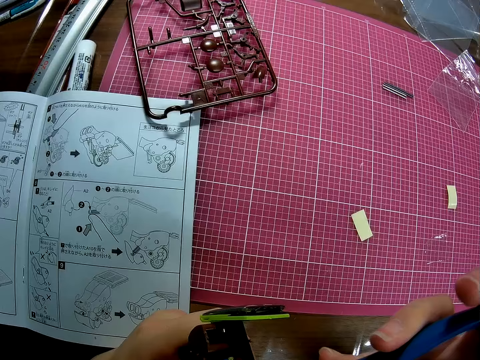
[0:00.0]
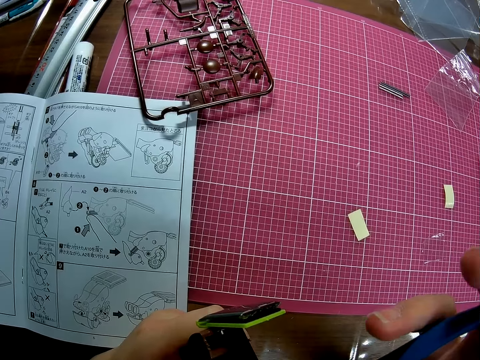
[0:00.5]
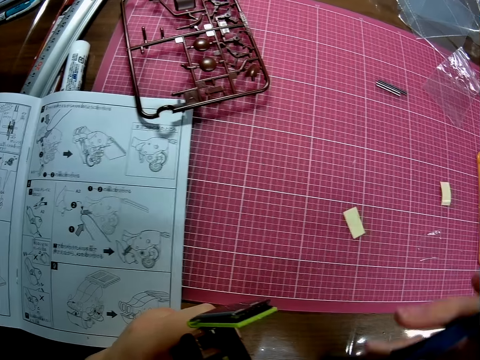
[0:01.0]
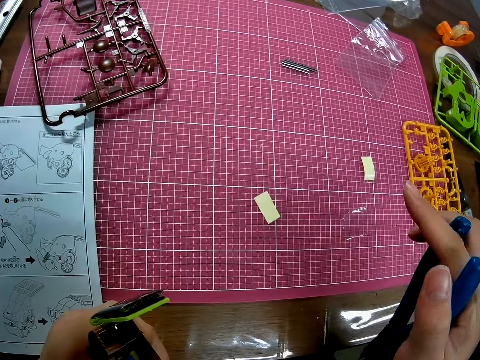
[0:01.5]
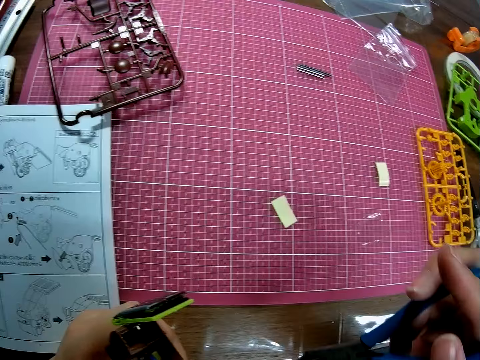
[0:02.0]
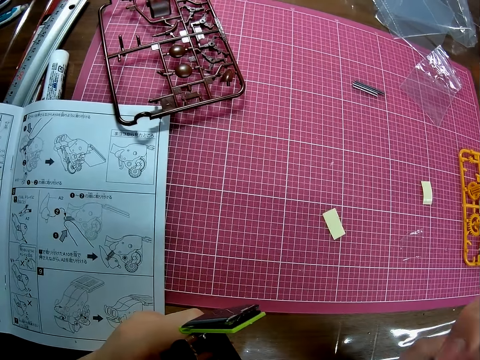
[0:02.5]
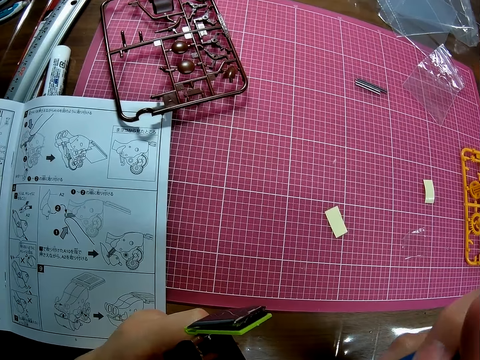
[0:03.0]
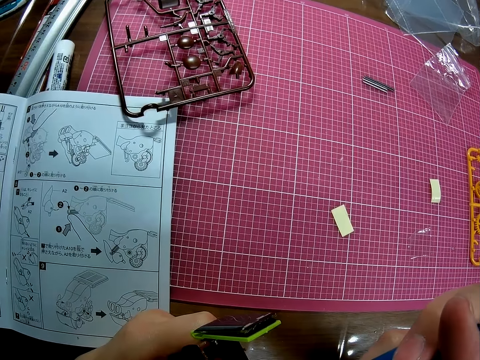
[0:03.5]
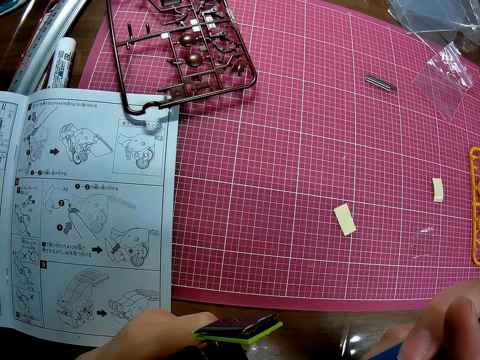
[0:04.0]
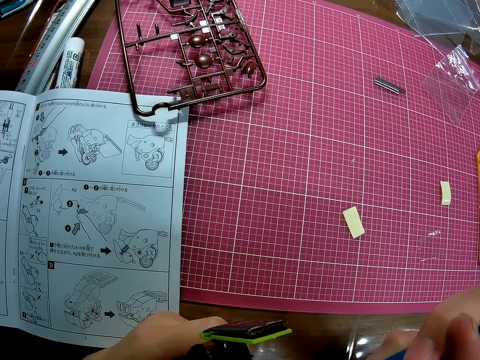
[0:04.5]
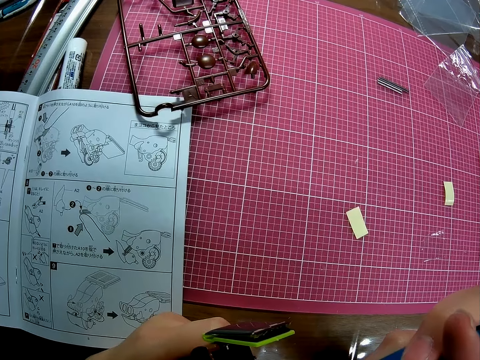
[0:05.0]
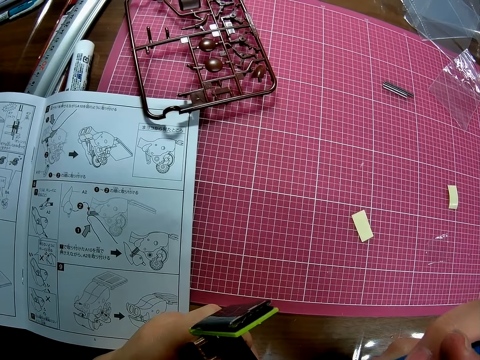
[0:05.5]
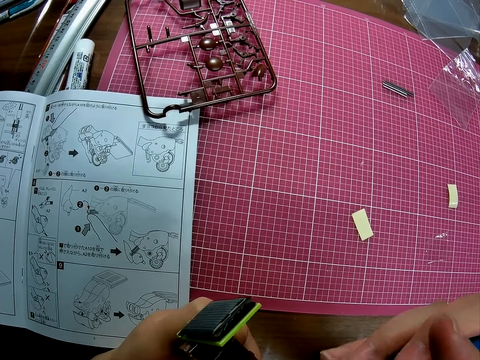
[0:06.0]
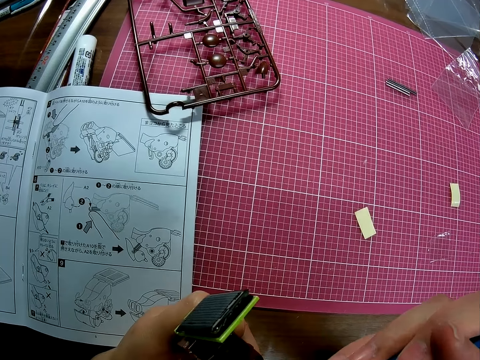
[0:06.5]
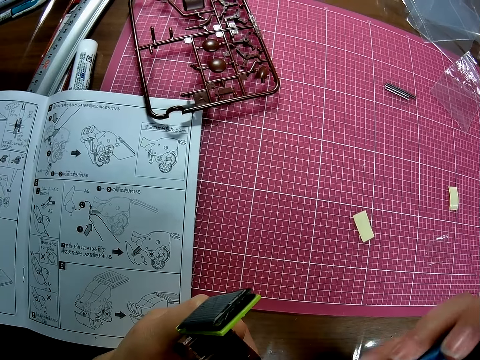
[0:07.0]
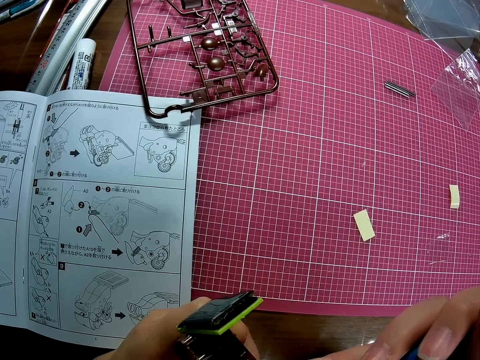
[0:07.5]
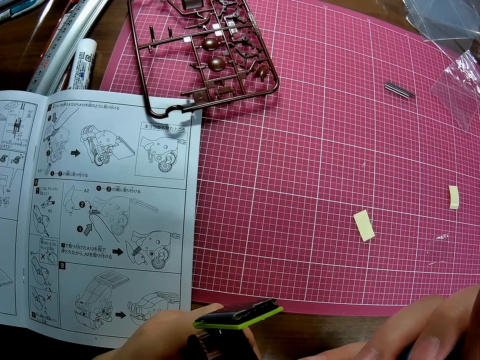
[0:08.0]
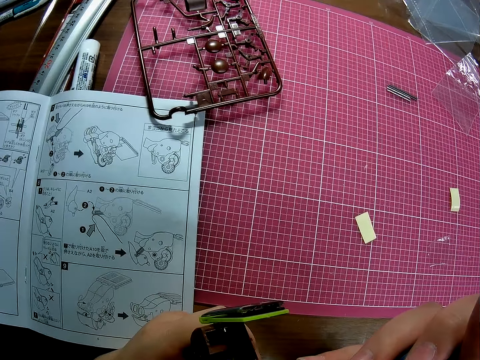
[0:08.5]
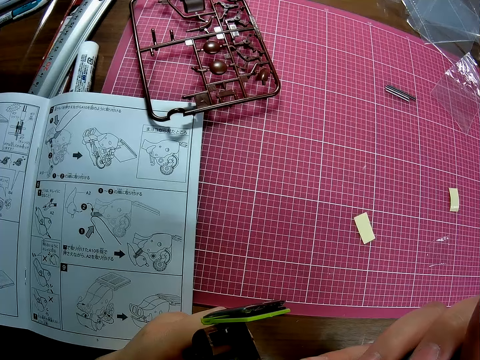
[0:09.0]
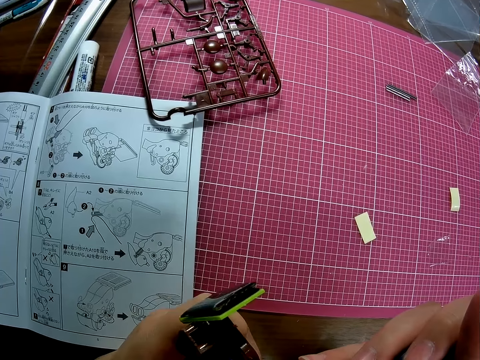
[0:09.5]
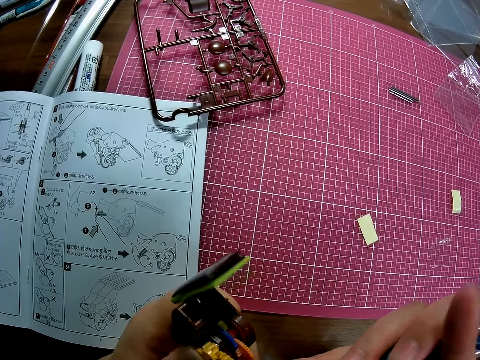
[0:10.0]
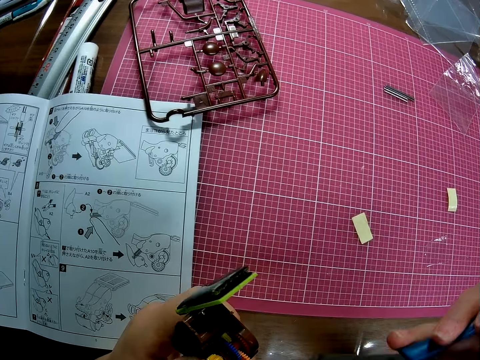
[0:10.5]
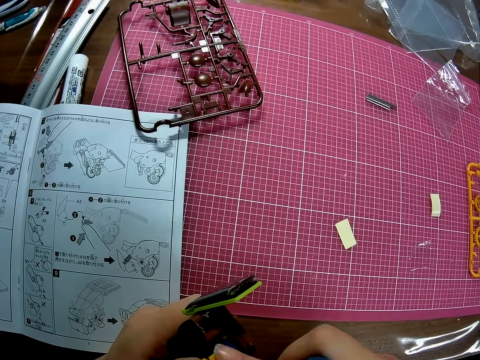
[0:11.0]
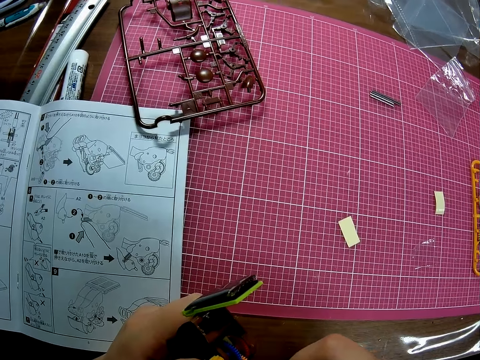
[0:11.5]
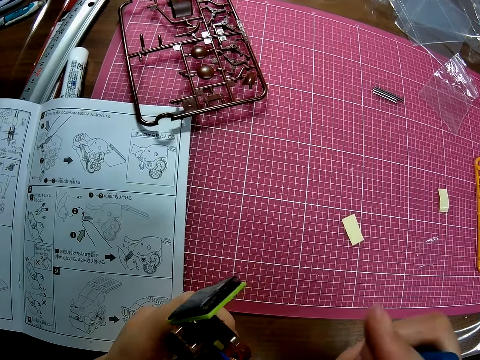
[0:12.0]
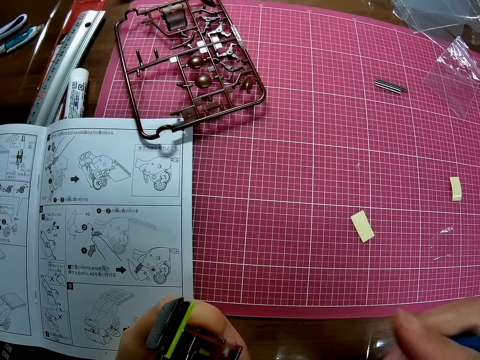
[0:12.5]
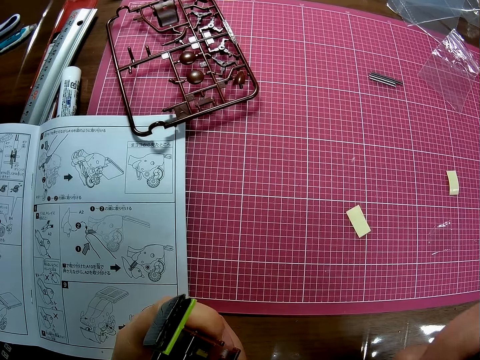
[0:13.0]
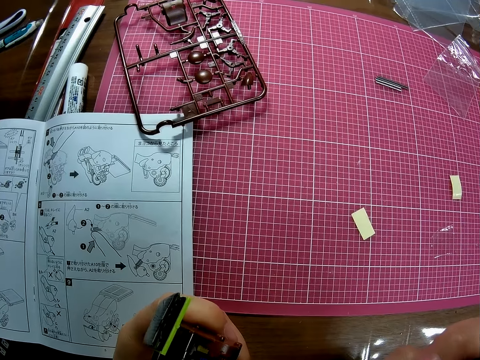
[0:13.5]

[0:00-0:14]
The camera wearer adjusts the pull back gear box with the pliers. She adjusts a metal piece on her hand with a pair of pliers.

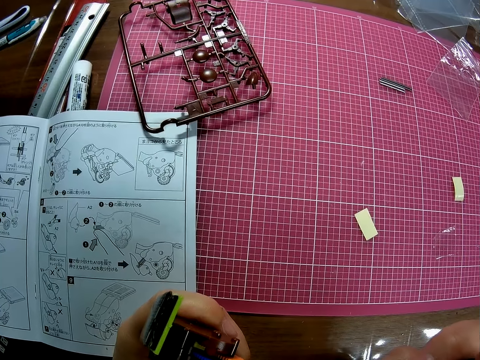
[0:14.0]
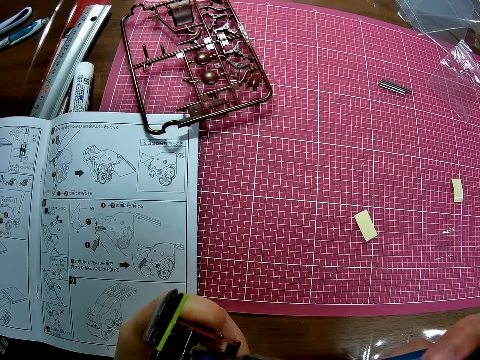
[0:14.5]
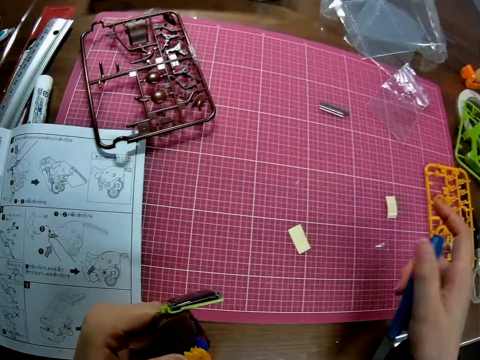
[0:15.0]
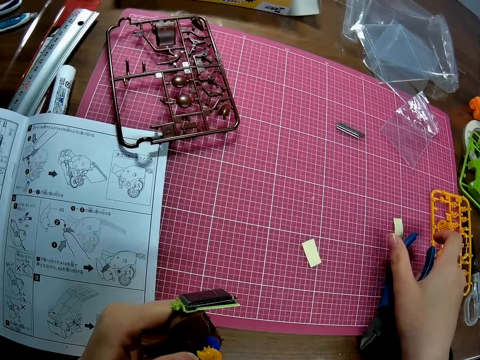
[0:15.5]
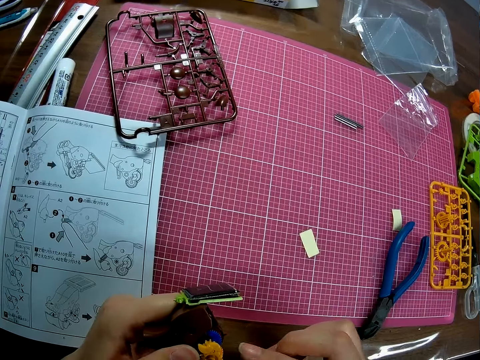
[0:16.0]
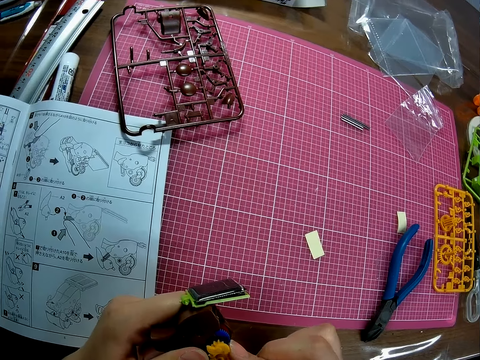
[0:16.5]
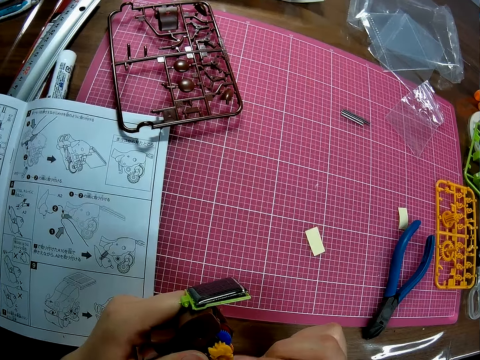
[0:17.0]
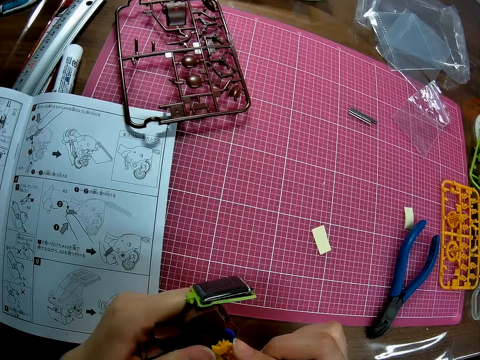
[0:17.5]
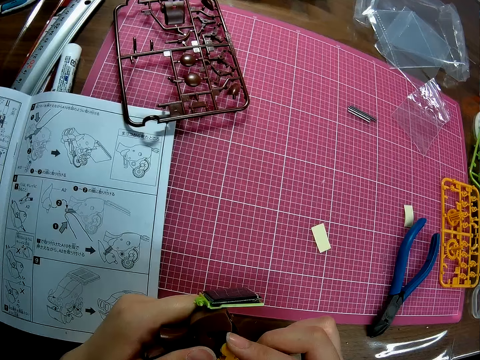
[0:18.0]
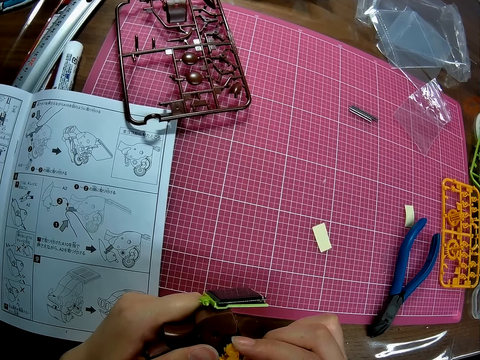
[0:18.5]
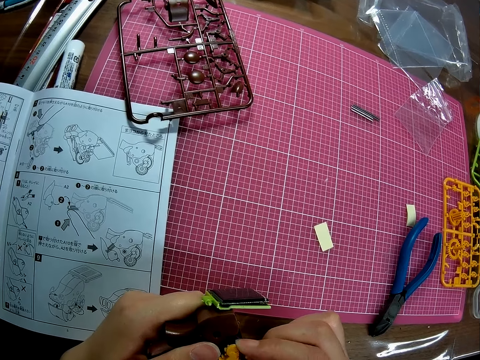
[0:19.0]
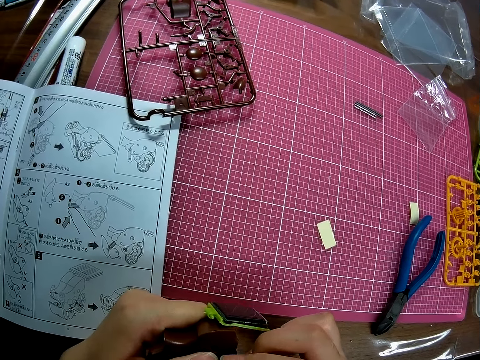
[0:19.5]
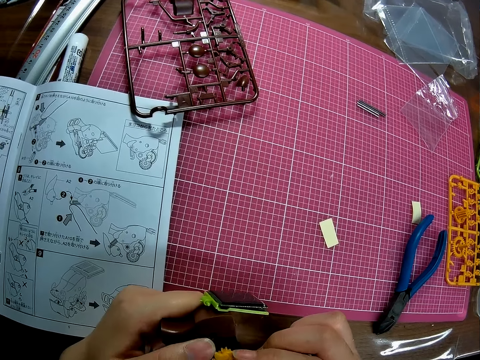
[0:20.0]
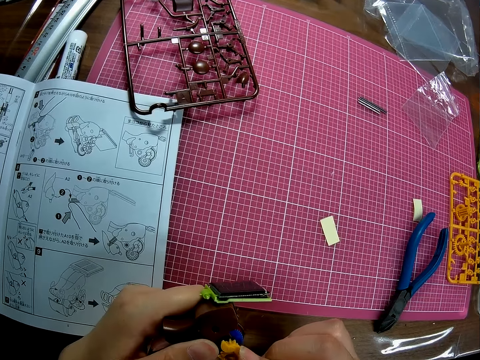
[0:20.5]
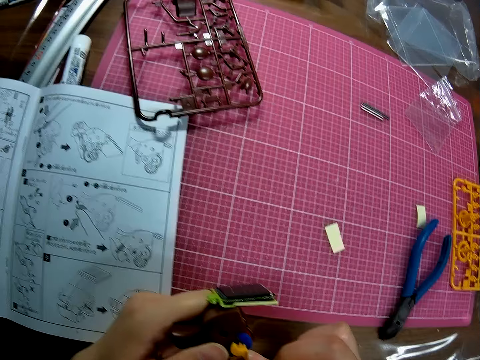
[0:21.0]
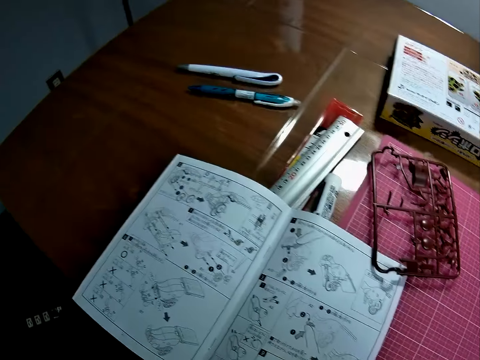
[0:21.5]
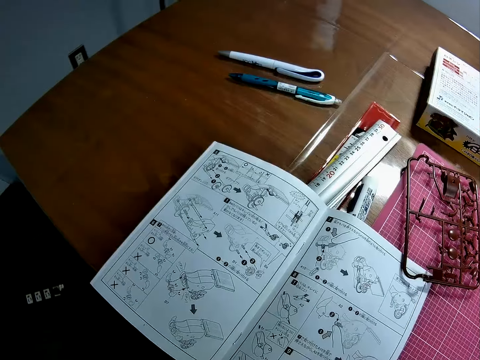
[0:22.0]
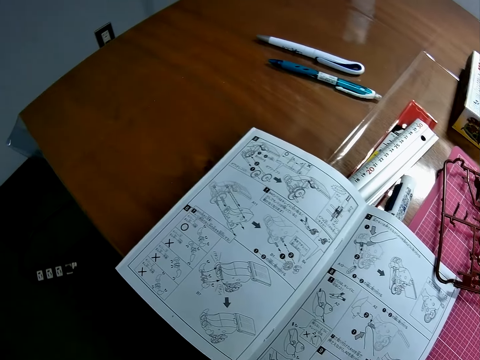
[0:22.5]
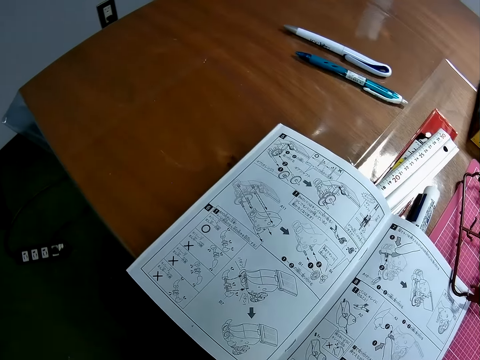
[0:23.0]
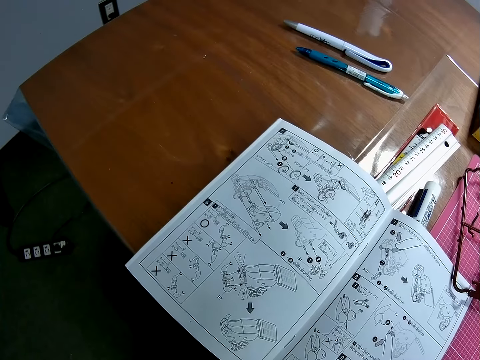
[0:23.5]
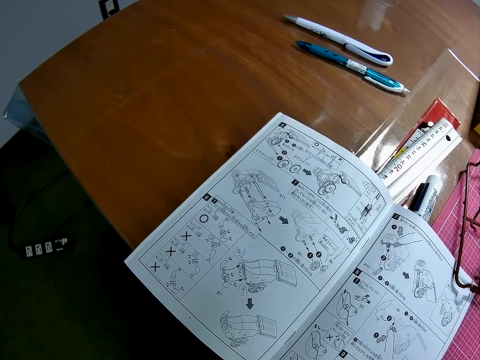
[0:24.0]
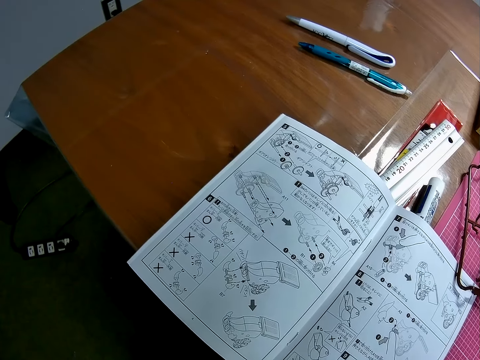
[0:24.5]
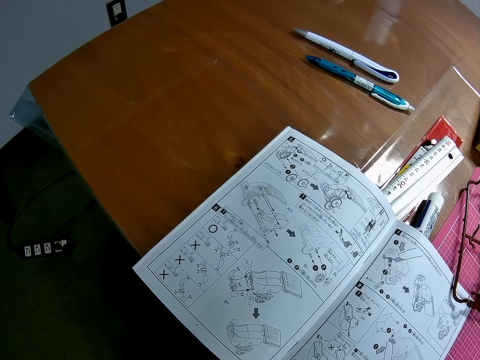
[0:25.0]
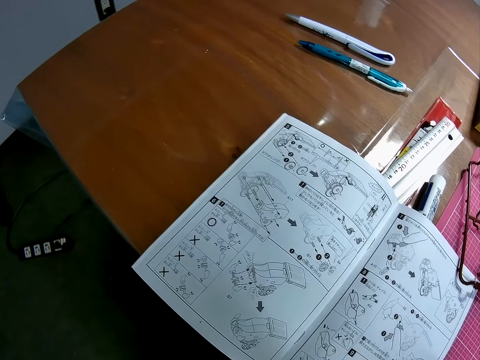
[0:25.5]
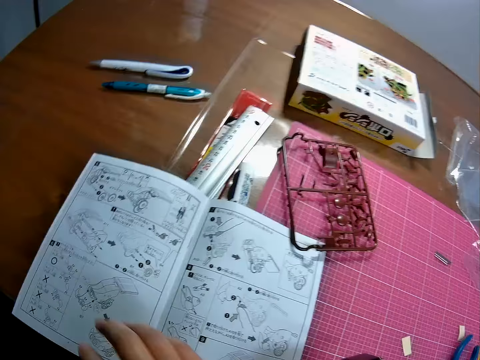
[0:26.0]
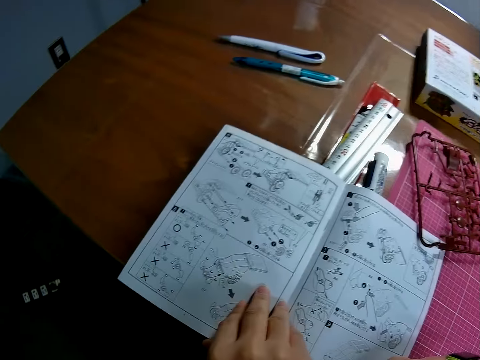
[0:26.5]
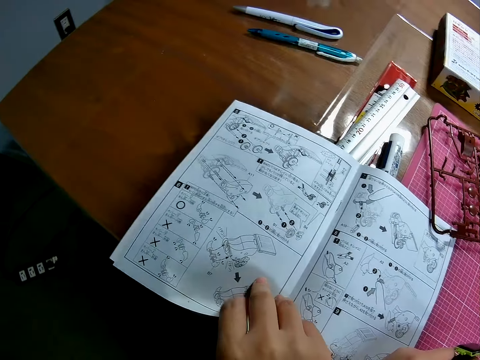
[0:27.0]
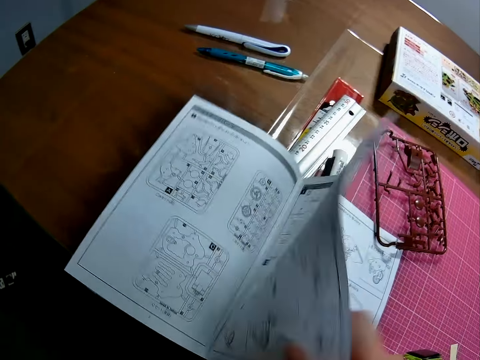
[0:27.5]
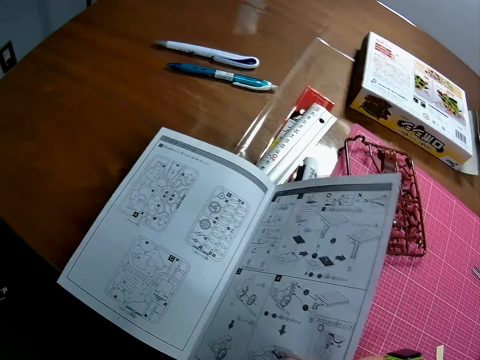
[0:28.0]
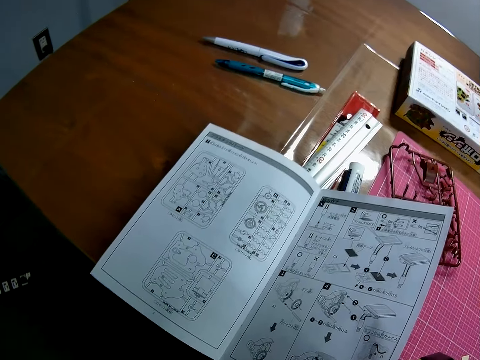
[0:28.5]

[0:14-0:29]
The camera wearer drops the pliers on a table with her right hand. She adjusts the piece with her right hand. She turns to a book on the table in front of her. She reads the manual. She flips the pages of the book with her left hand.
